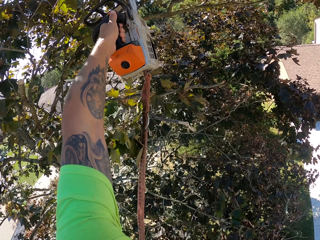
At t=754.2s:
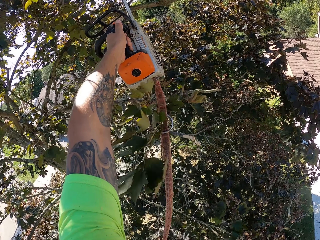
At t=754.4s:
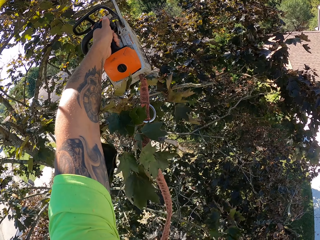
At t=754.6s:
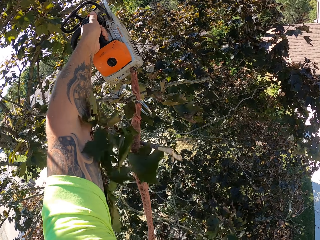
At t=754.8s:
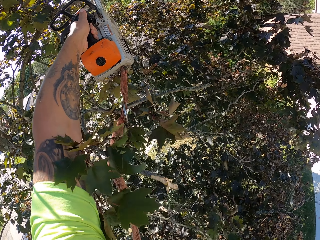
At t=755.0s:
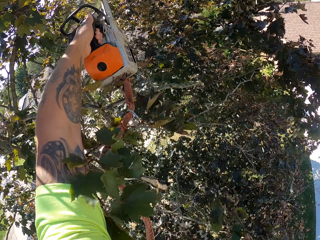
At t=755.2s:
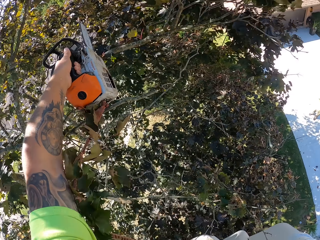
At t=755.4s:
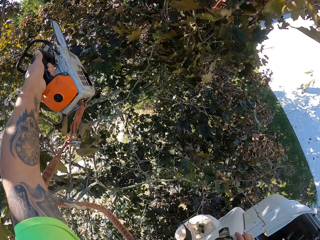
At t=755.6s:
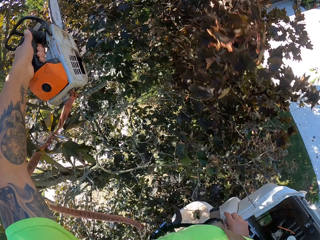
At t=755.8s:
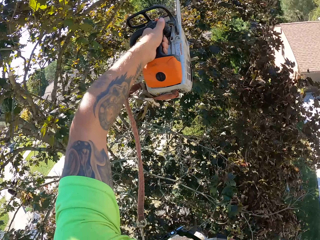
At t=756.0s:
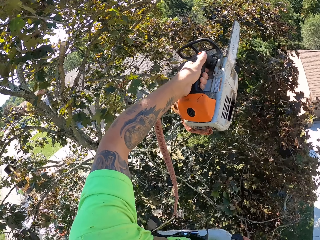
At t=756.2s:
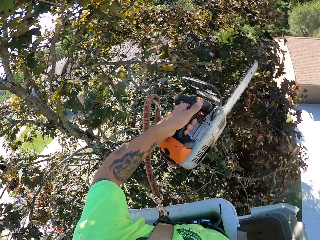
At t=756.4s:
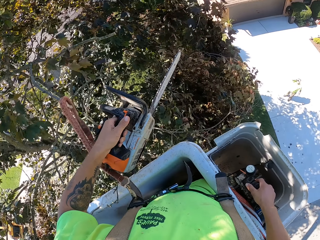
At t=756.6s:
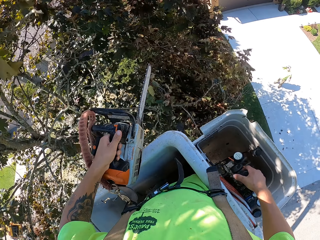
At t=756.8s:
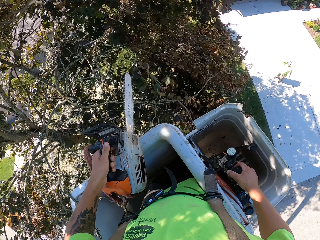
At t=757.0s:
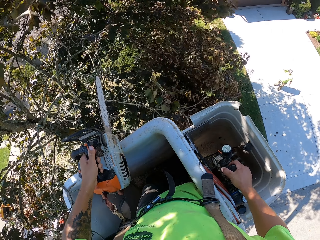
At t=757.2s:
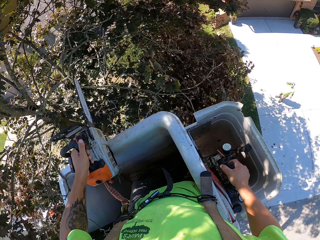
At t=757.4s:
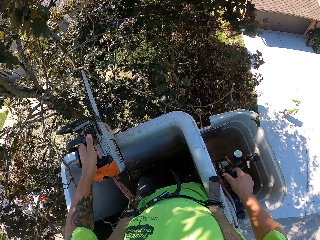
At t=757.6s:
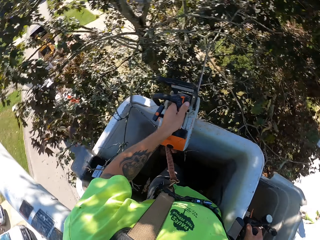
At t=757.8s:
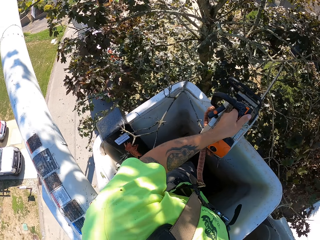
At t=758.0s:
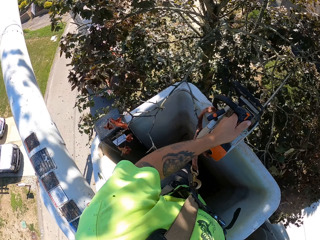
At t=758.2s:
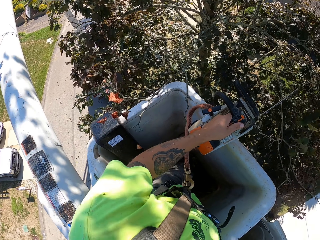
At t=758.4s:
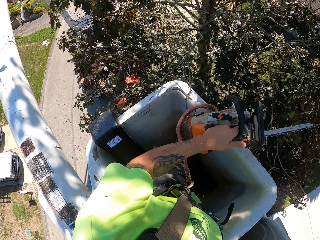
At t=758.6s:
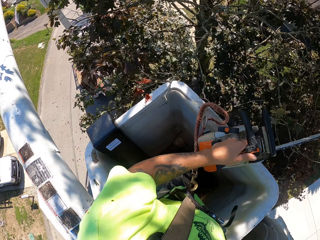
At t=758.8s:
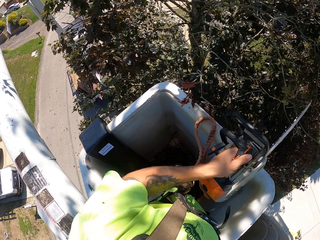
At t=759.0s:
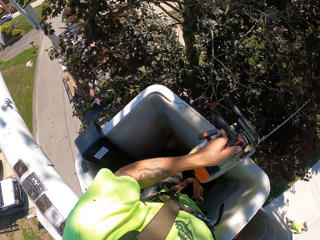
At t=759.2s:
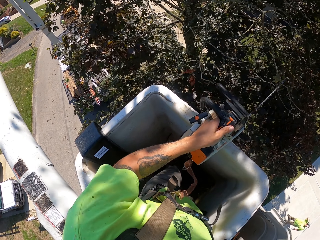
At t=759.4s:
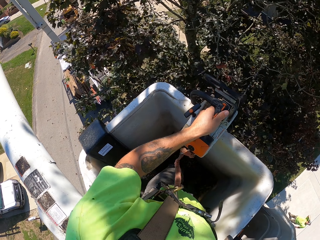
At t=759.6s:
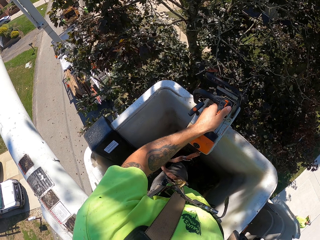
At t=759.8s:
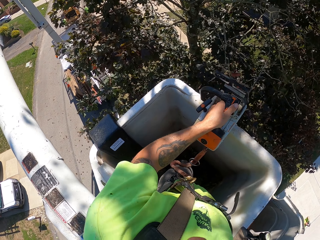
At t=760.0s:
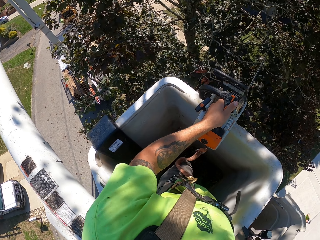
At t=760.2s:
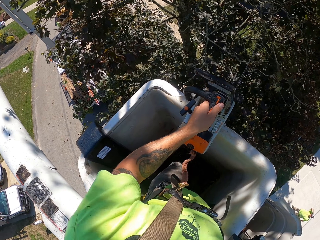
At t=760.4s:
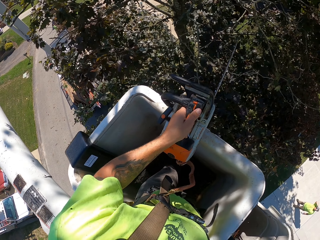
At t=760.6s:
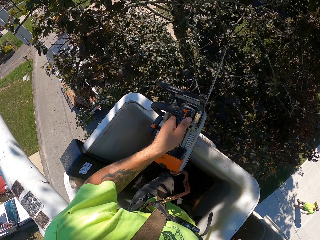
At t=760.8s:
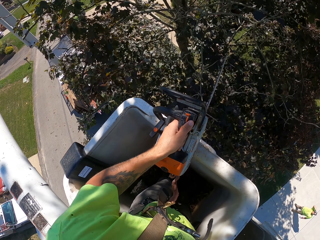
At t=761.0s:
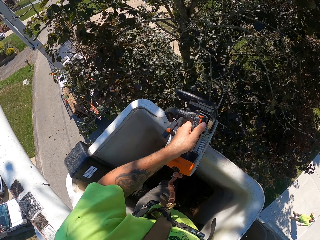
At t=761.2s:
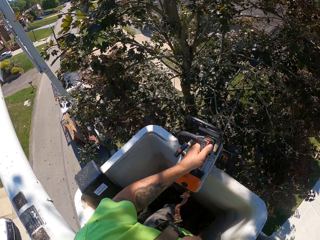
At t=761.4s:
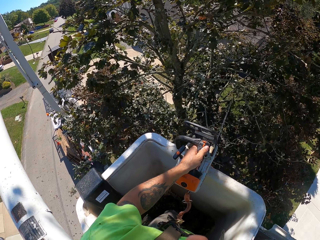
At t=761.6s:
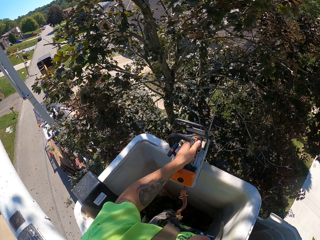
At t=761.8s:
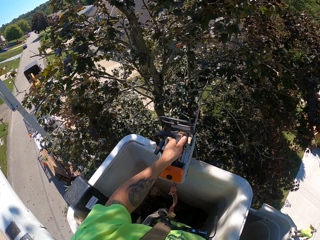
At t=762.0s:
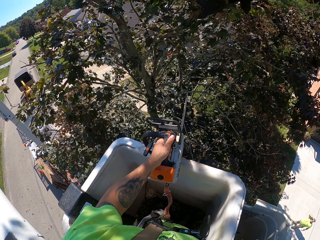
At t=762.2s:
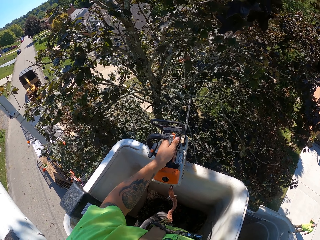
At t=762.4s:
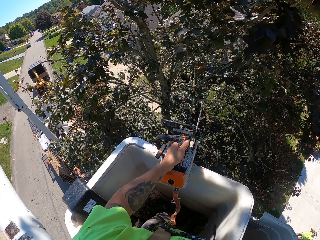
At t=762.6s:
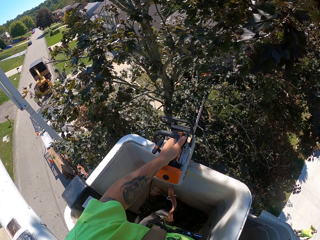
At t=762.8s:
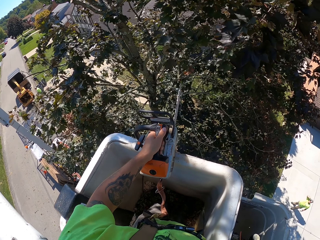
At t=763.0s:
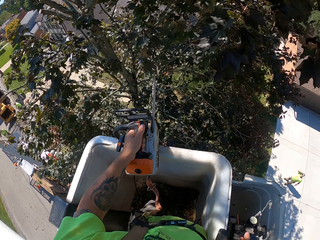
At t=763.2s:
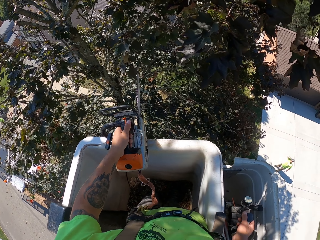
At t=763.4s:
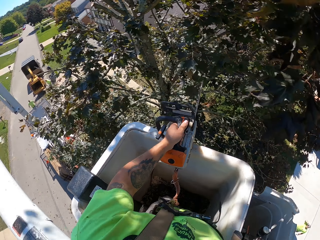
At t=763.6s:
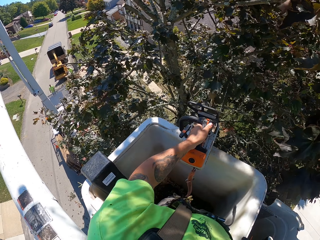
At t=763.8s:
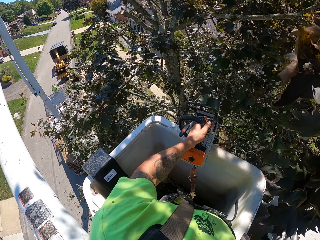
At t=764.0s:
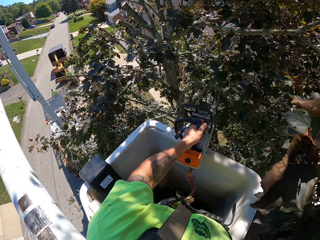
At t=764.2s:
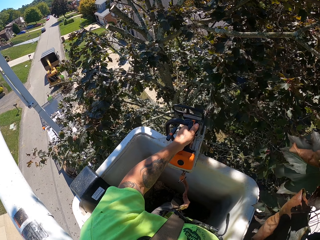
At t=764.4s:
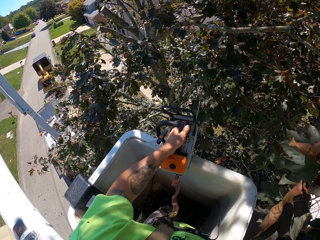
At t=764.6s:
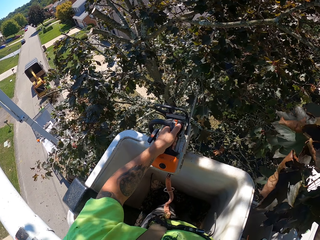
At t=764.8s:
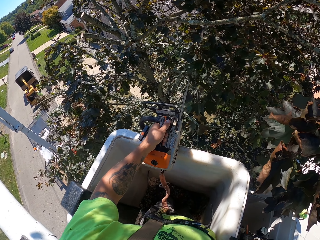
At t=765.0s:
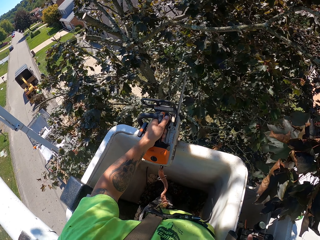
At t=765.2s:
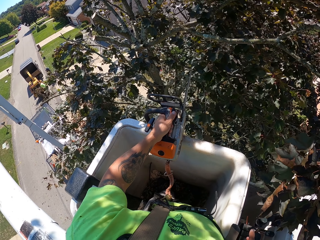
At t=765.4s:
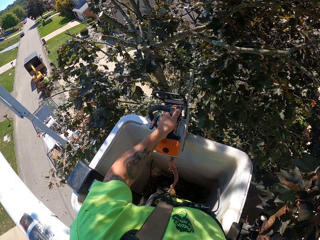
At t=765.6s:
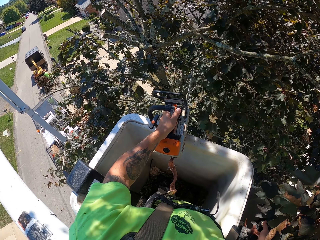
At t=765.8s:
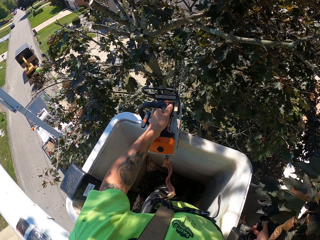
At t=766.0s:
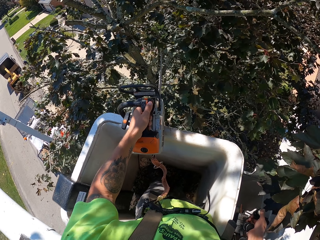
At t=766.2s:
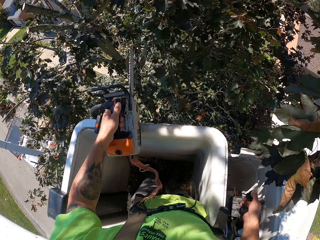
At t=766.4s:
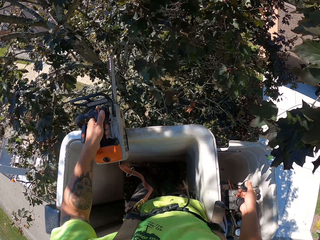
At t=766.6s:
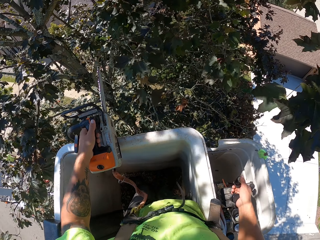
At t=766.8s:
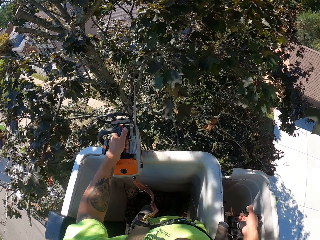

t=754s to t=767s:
The camera wearer cuts a branch with the chainsaw or power saw in his left hand. He places the chainsaw on the boom lift with his left hand. He operates the hydraulic control with his right hand. He lowers the power saw. The man puts some branches in the wood chipper with both hands.

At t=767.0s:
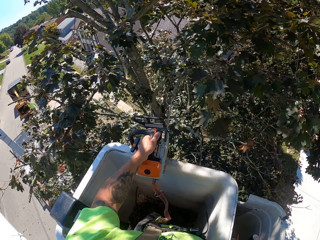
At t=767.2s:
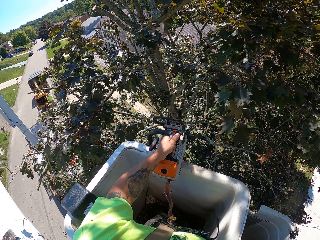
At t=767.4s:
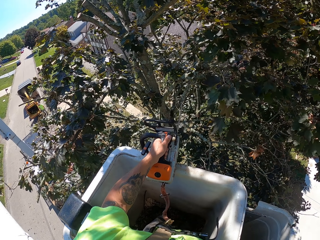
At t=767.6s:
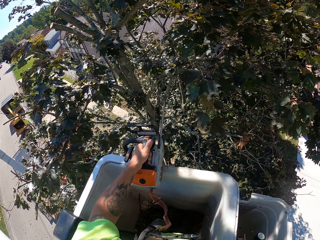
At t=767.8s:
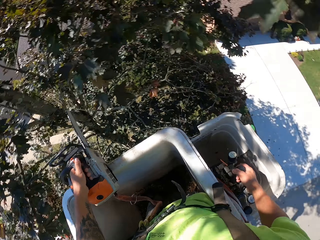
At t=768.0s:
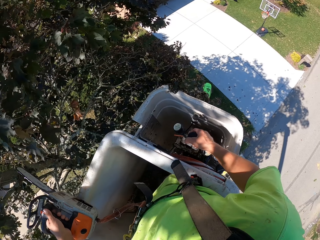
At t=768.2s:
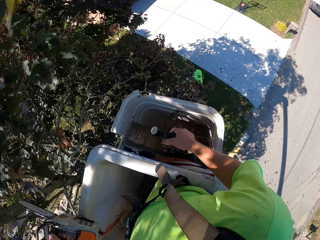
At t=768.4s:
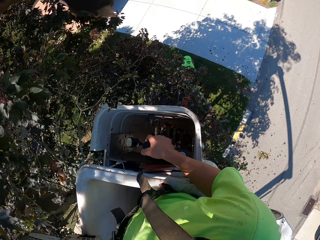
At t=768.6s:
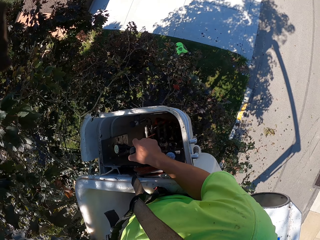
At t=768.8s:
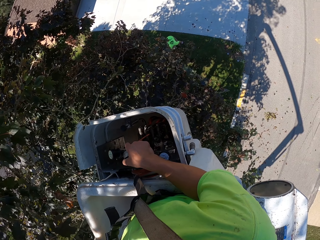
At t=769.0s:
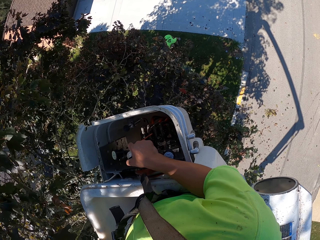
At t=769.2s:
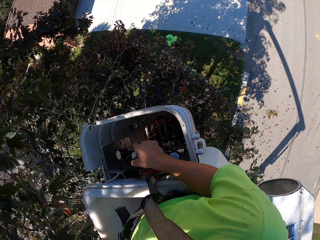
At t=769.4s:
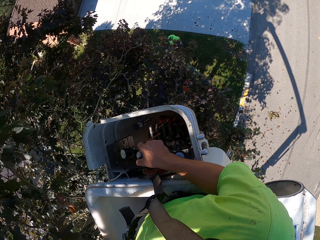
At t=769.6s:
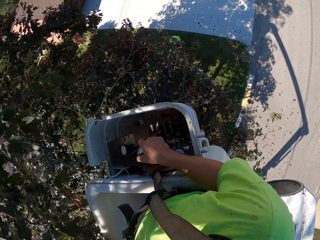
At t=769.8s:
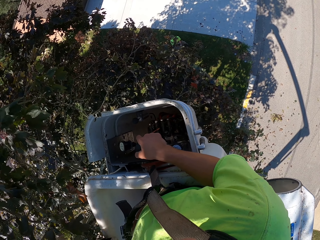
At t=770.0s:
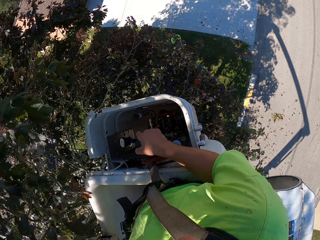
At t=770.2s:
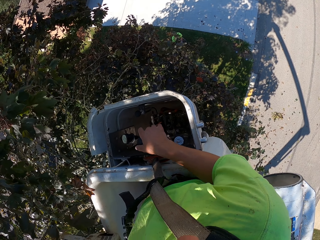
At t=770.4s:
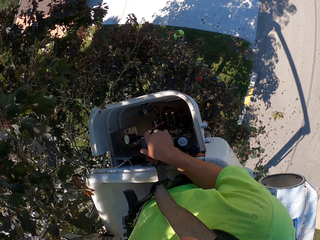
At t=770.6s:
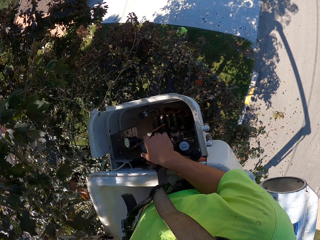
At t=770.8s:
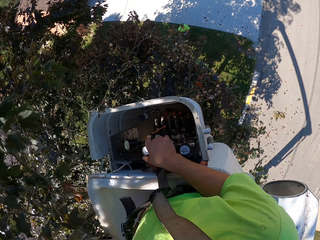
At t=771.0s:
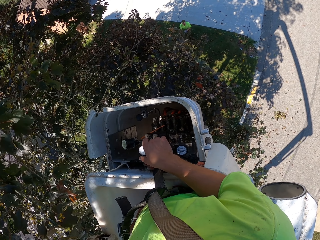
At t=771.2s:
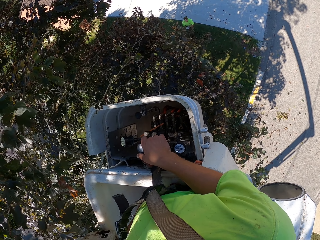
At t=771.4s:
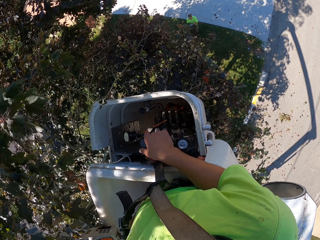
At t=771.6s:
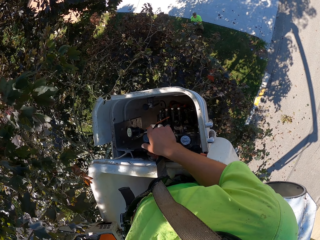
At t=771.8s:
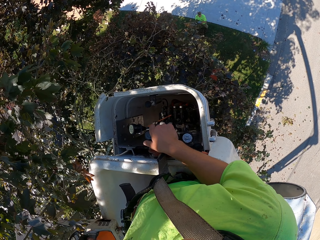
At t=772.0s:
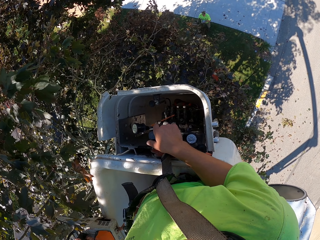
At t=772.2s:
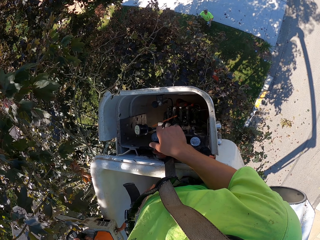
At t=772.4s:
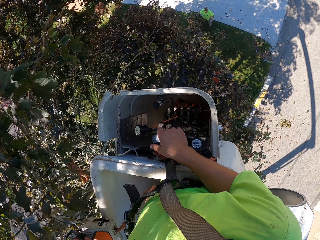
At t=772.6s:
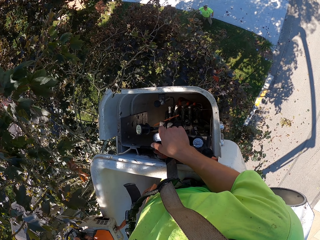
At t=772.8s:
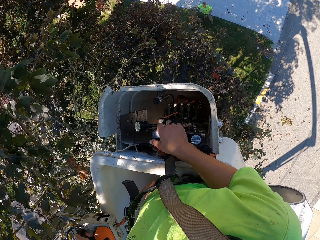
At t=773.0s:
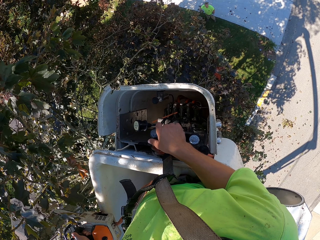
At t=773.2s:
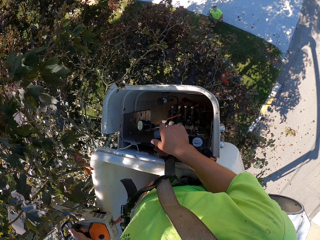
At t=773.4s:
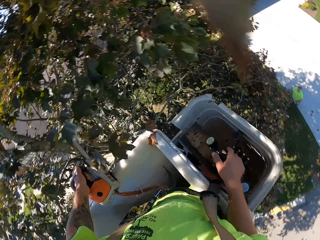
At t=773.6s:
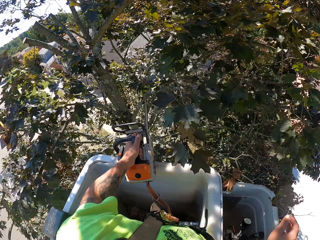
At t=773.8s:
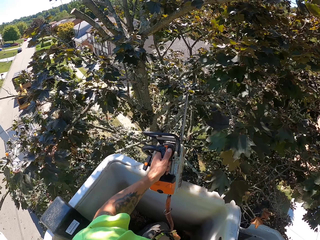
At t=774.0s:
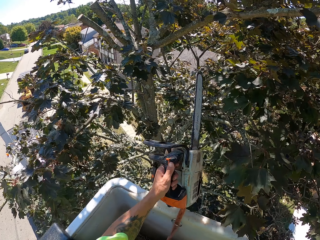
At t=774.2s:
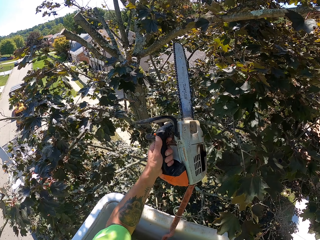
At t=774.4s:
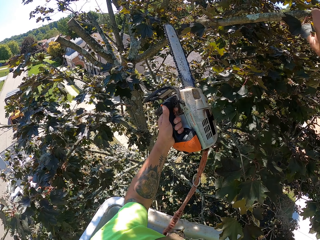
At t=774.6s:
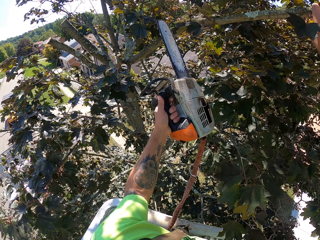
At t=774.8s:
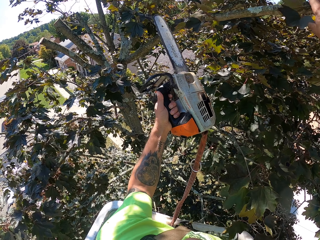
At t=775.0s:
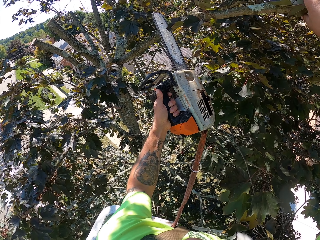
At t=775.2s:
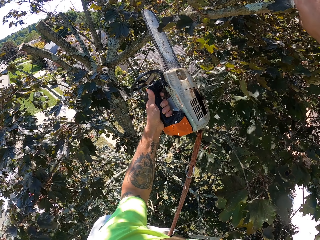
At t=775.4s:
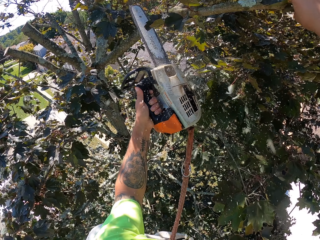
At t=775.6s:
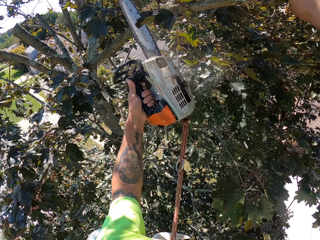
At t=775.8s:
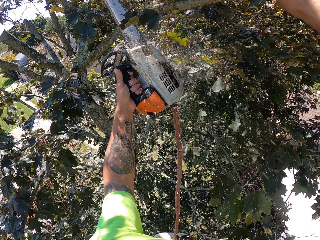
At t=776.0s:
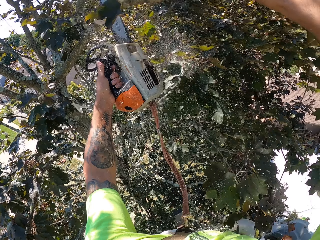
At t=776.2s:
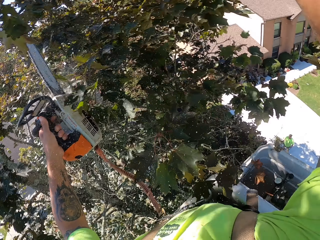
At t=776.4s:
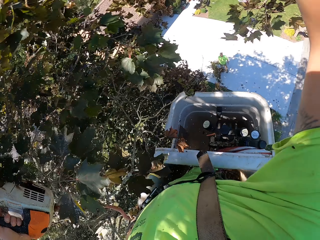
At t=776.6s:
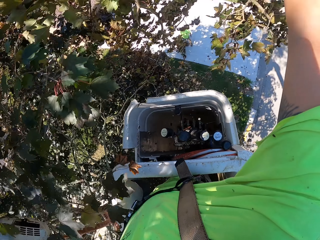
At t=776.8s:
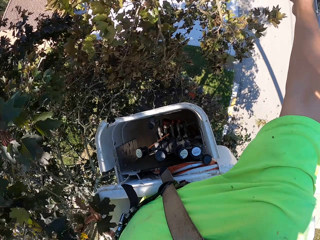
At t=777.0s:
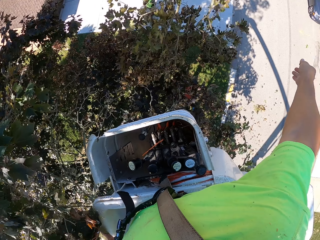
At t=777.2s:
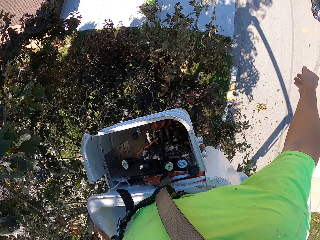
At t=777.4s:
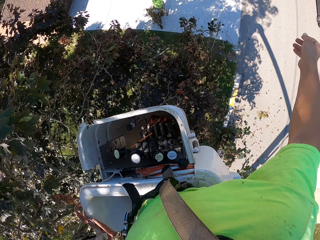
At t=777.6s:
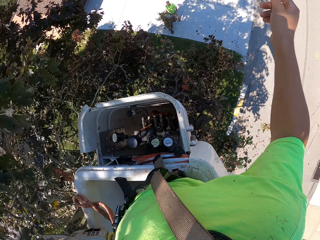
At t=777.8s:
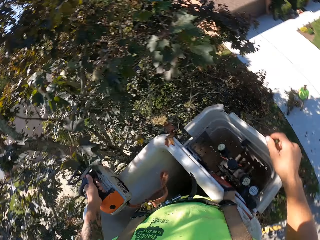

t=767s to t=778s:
The man picks the branches from the ground with both hands. The camera wearer operates the crane with his right hand. He turns around. He holds a branch with his right hand. He cuts the branch with the chainsaw in his left hand. He throws the branch on the ground with his right hand.
